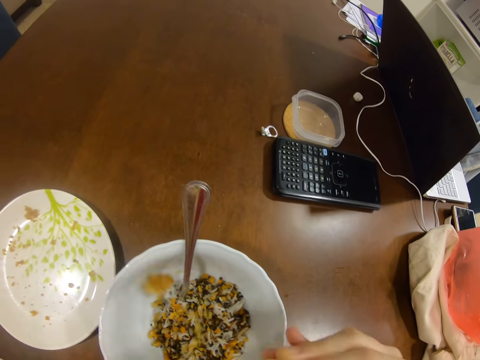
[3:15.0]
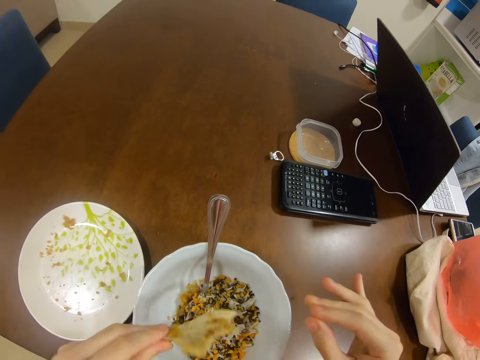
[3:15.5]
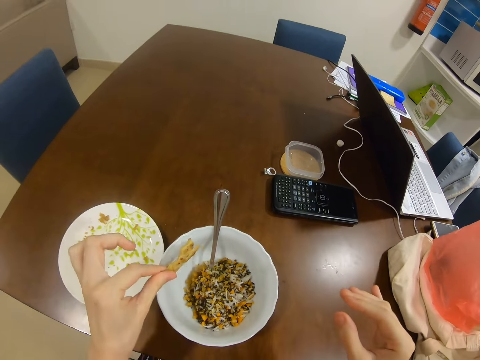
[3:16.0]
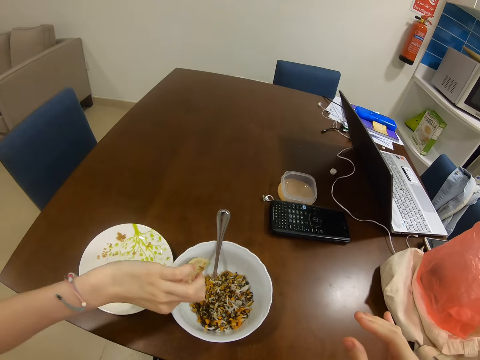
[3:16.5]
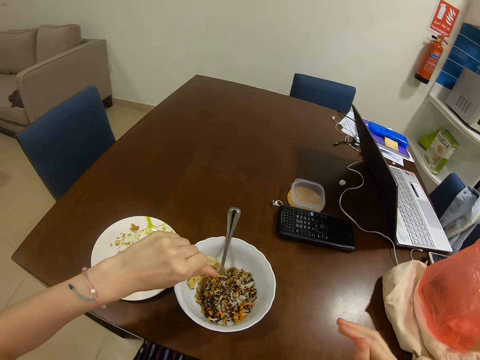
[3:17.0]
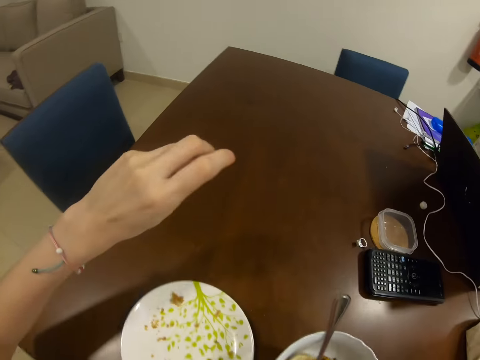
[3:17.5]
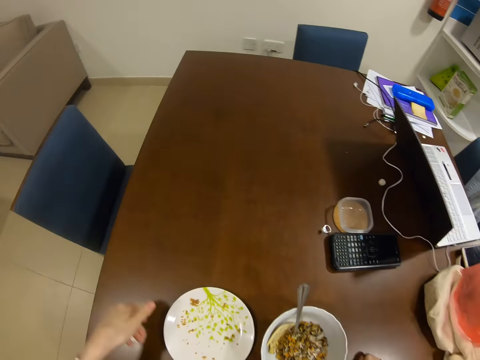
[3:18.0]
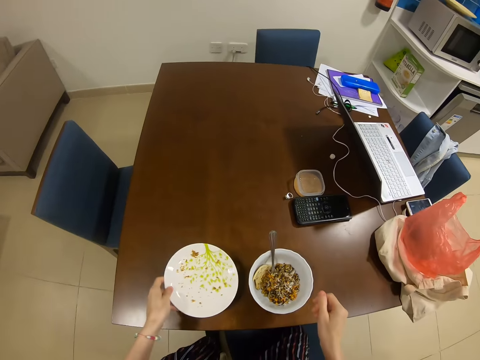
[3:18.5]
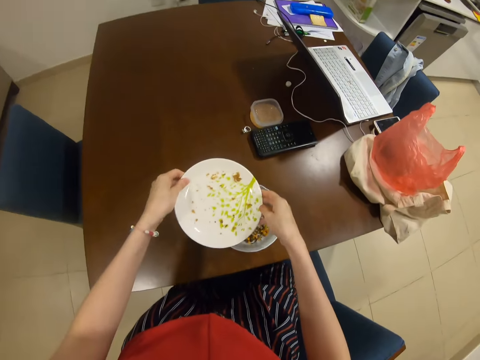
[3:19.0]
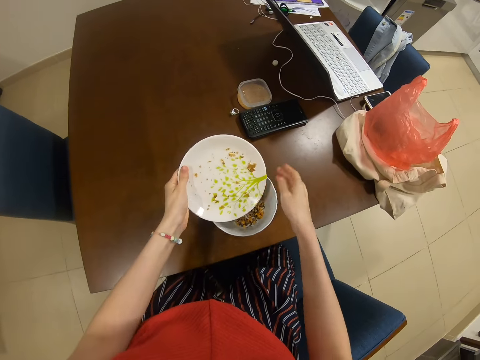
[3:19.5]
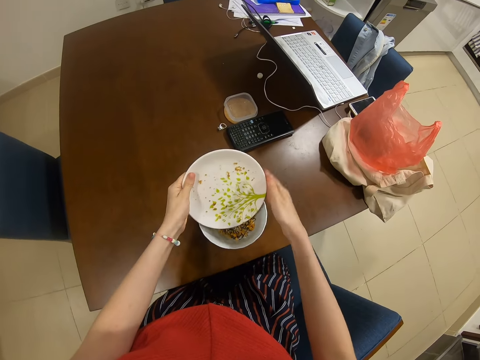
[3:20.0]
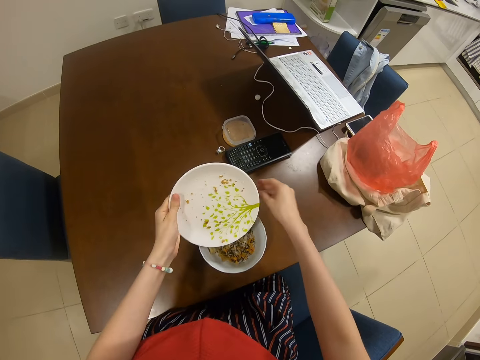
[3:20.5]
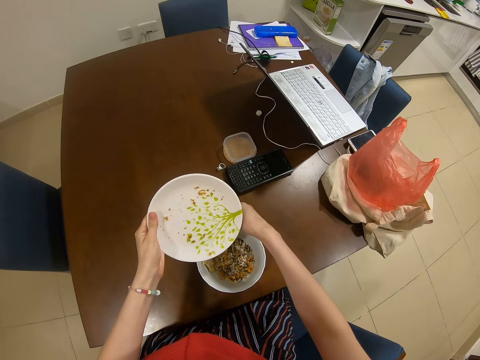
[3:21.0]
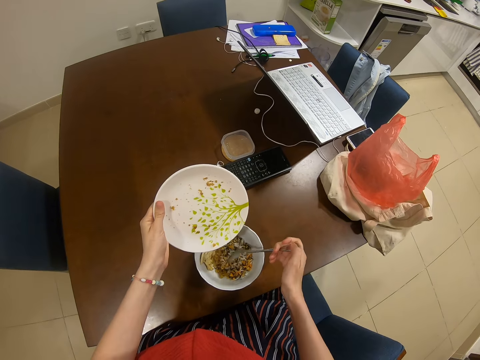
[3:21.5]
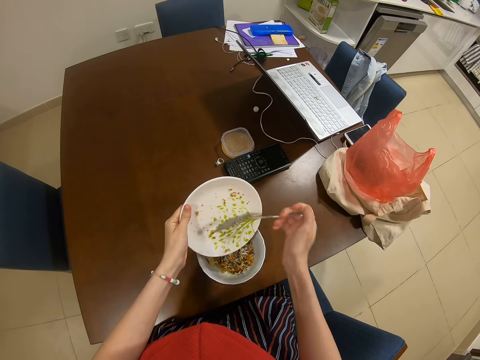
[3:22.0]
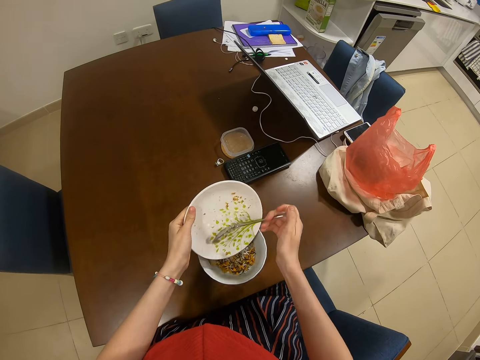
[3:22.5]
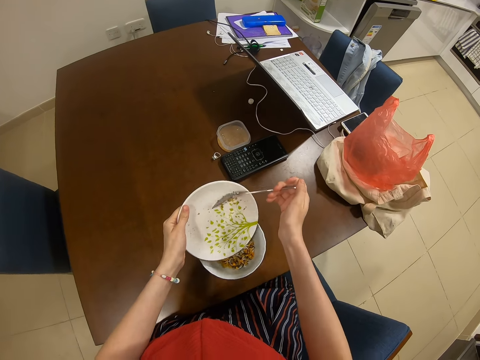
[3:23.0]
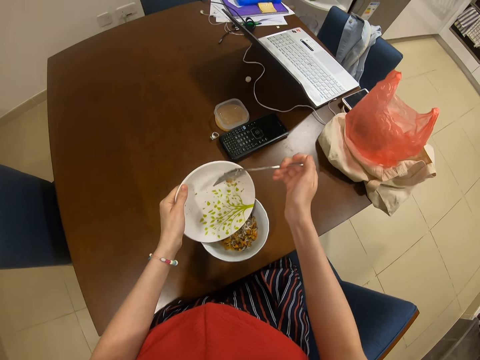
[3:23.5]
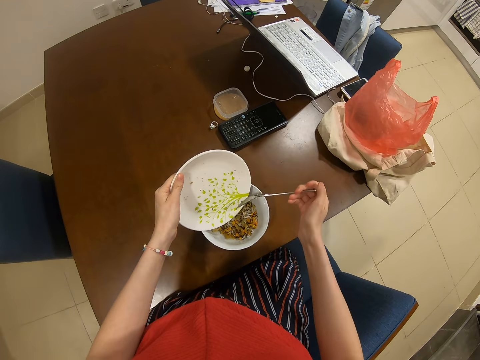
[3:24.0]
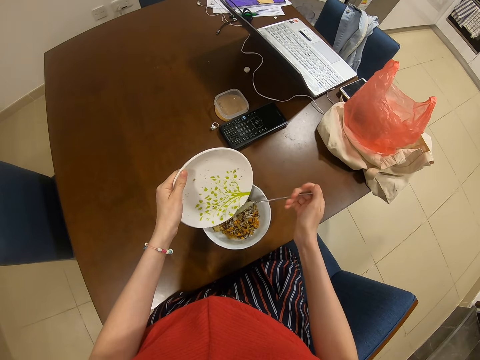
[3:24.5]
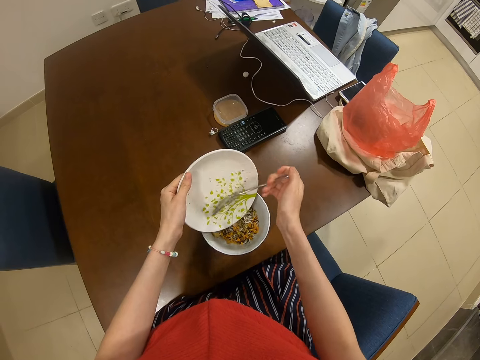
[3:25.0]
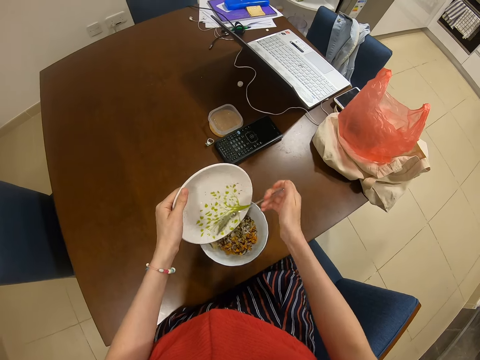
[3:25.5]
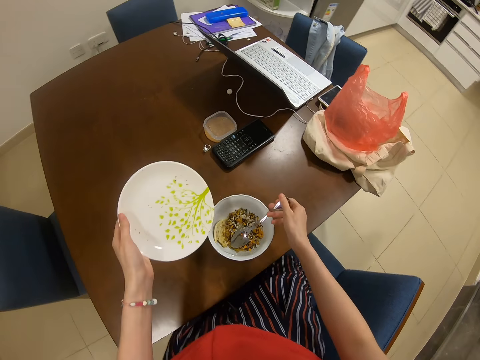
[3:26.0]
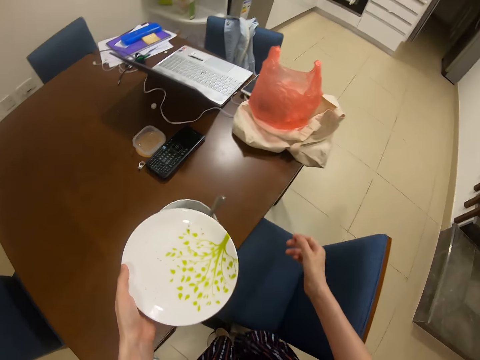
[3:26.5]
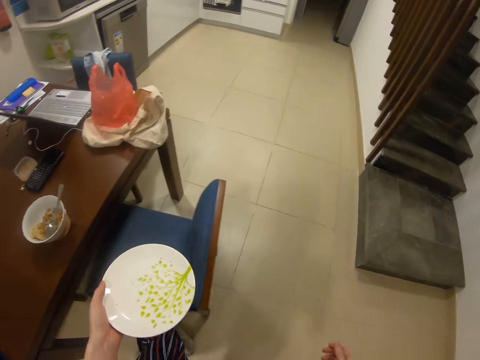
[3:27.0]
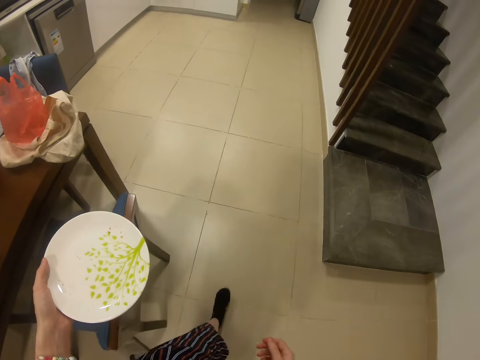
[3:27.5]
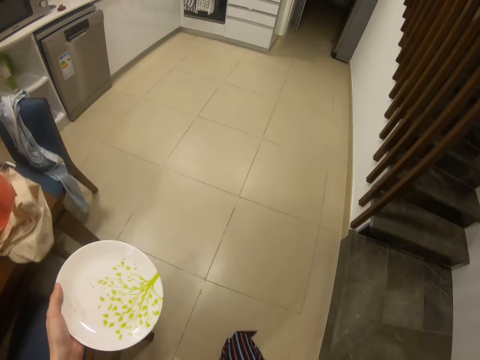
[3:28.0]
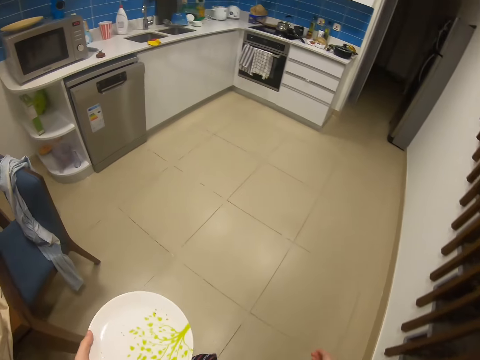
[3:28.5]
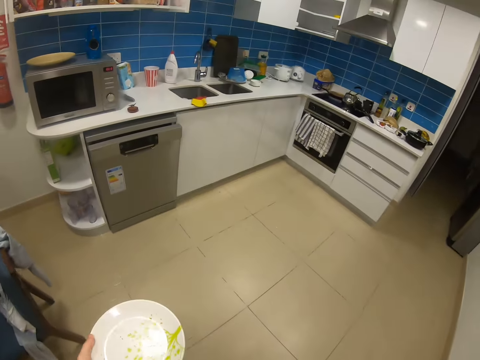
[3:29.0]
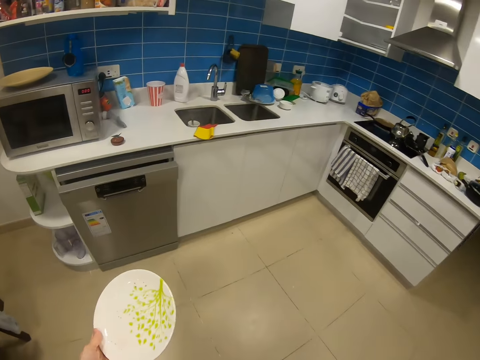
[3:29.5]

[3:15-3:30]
The camera wearer puts food together. They stand up. They put food in a bowl from a plate using a spoon. They walk in the kitchen.

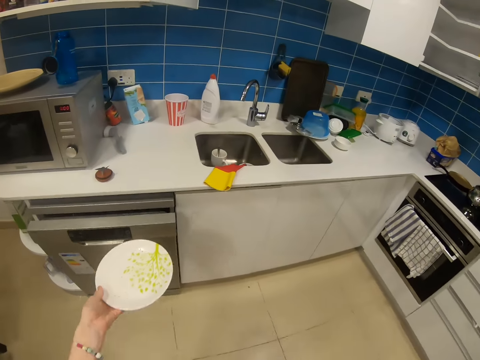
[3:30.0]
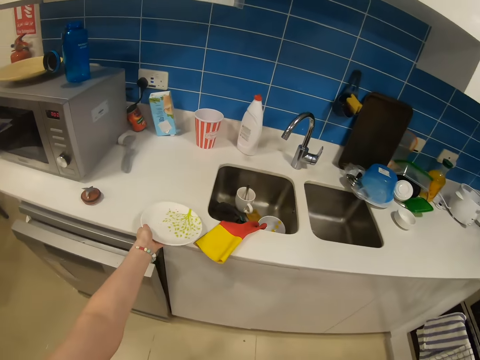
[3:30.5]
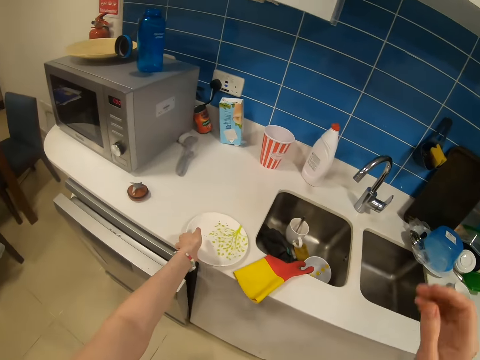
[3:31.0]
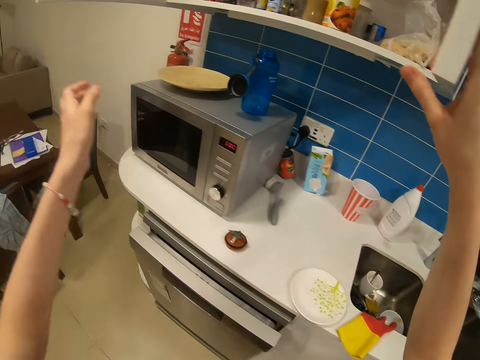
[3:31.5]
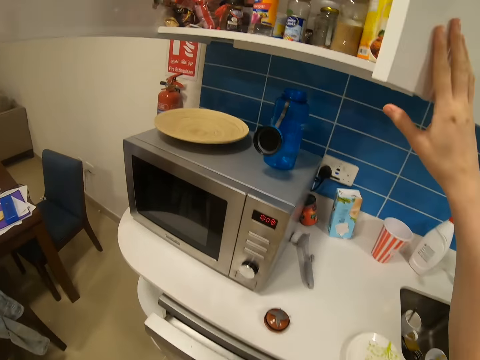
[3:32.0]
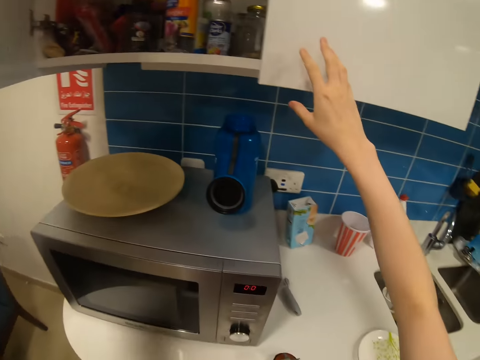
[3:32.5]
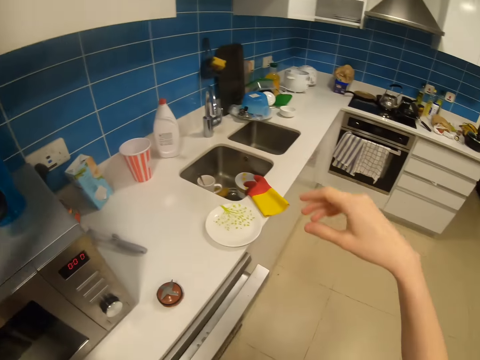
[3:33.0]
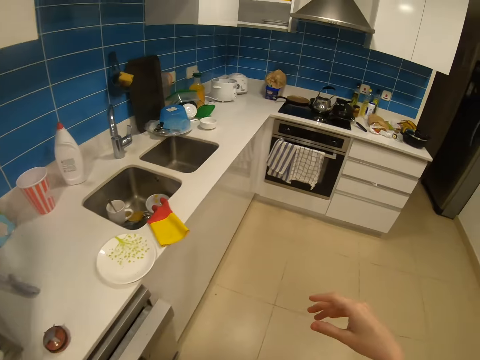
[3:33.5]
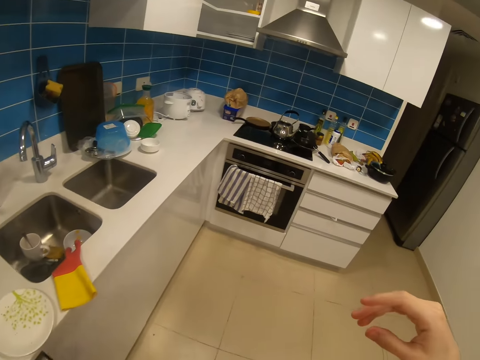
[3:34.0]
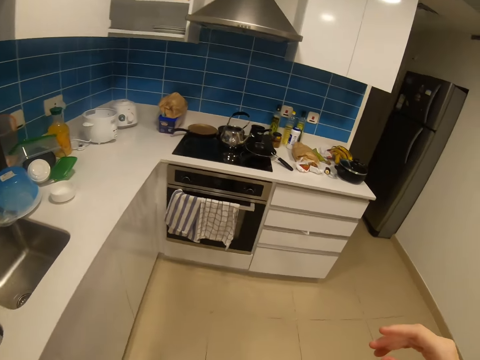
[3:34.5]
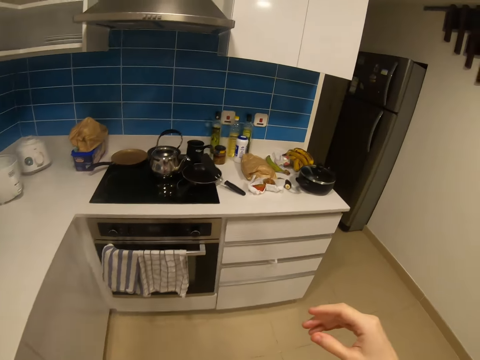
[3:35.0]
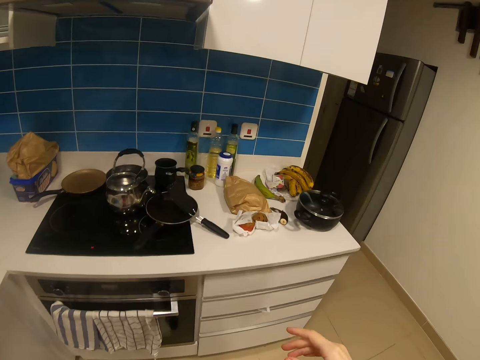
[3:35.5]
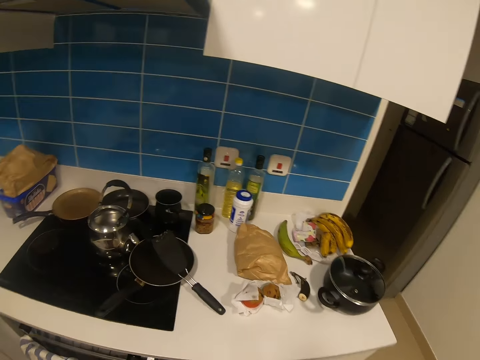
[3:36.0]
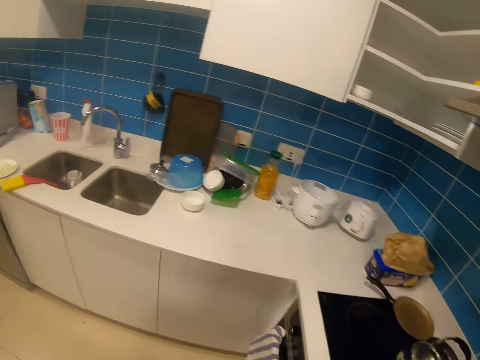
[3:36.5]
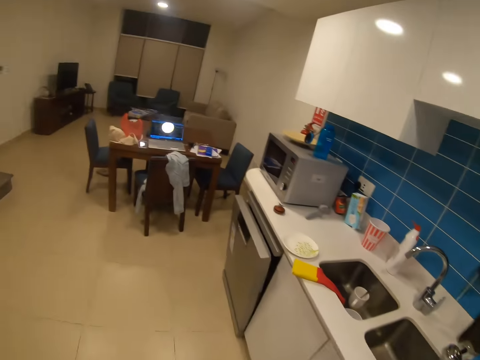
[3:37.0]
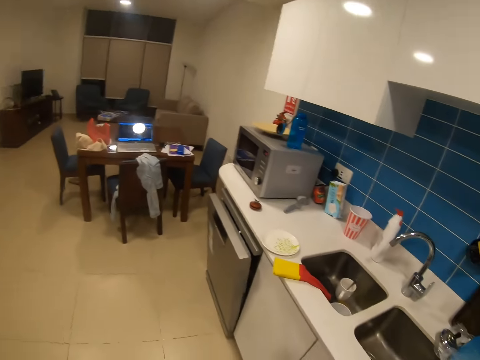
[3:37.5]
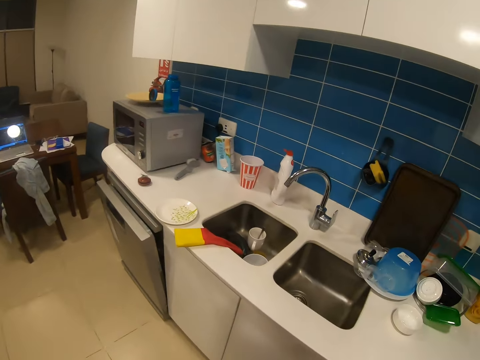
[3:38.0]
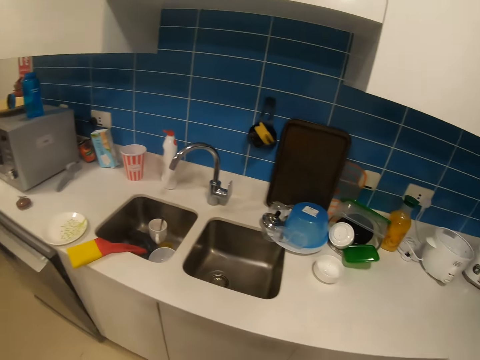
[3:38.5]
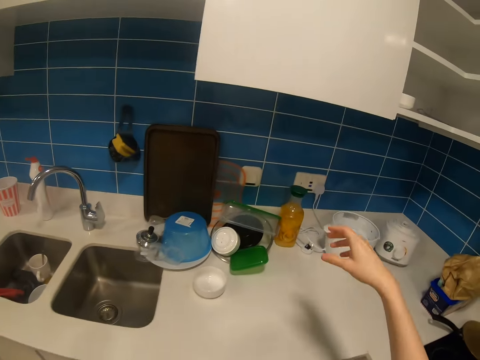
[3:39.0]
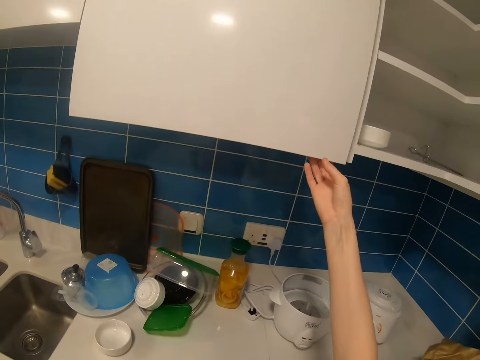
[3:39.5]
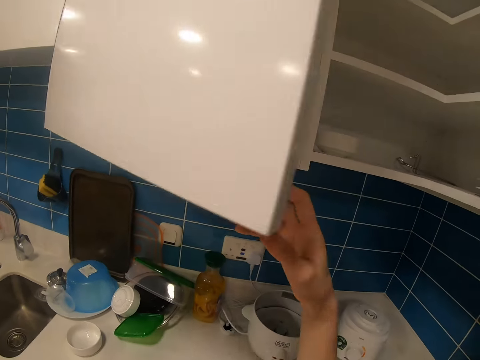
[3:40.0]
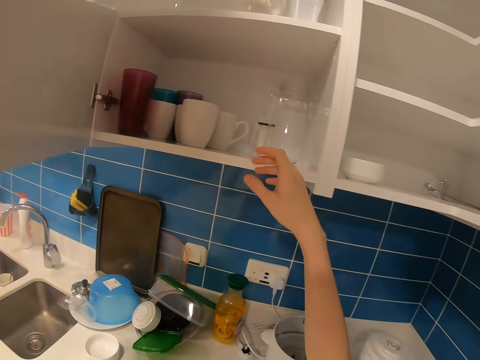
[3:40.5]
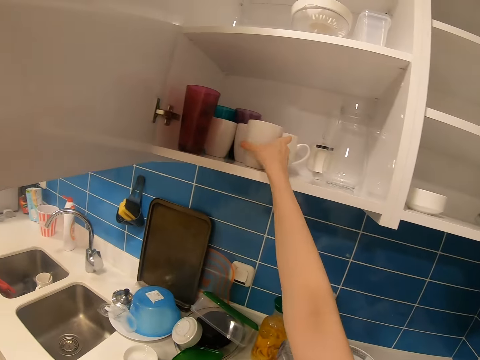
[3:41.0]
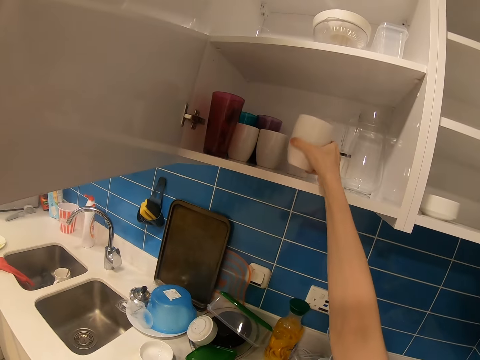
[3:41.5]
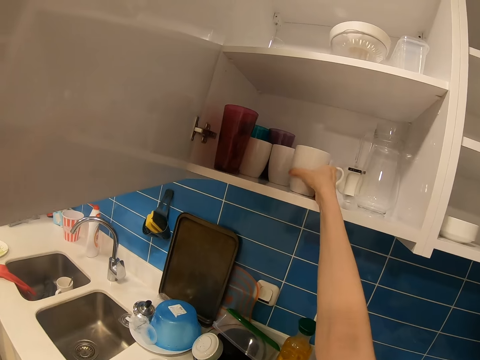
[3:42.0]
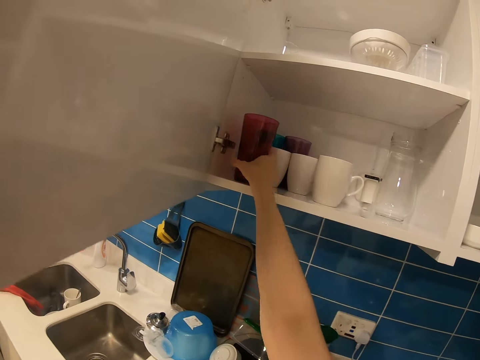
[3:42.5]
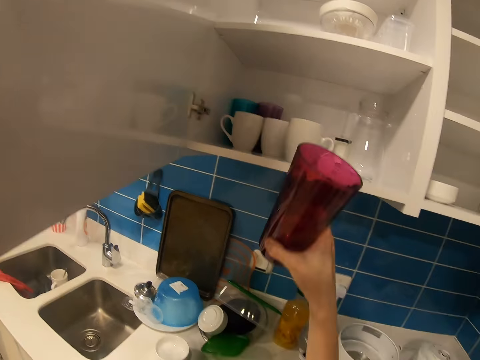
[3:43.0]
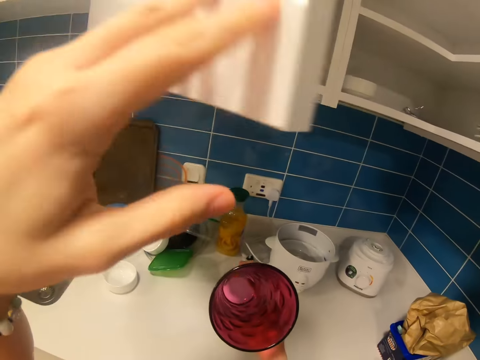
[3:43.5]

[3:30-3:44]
The camera wearer puts the plate on the kitchen table. They close the kitchen cabinet. They walk in the kitchen. They look around. They open the kitchen cabinet. They pick up a cup from the kitchen cabinet.
